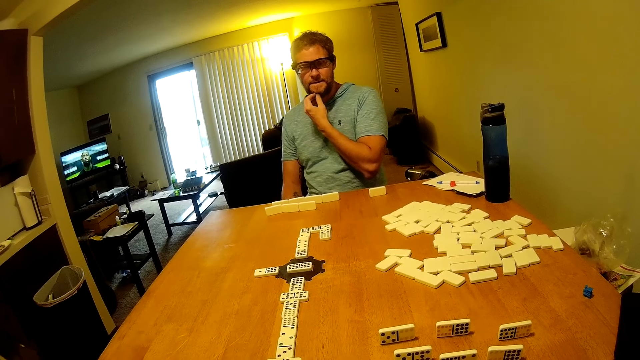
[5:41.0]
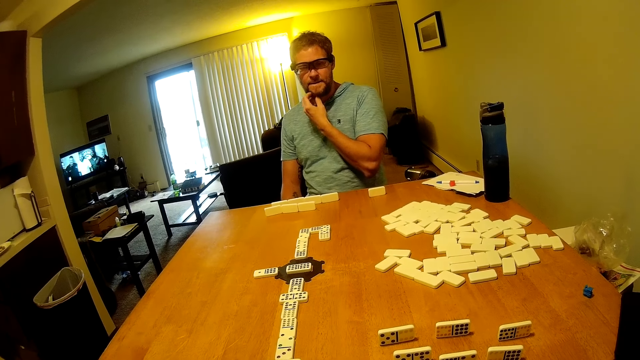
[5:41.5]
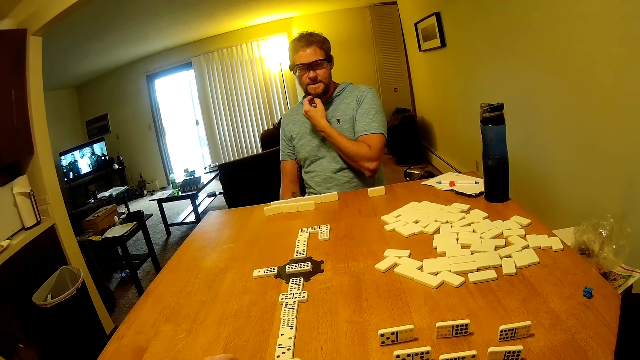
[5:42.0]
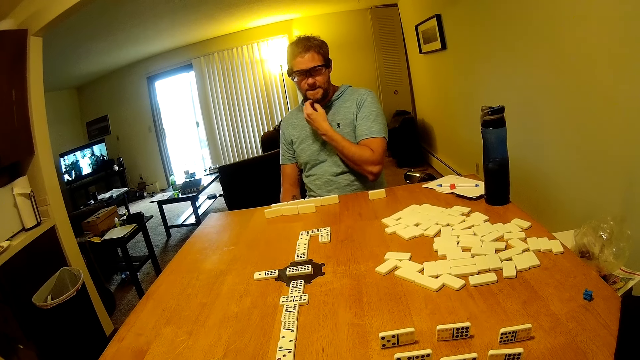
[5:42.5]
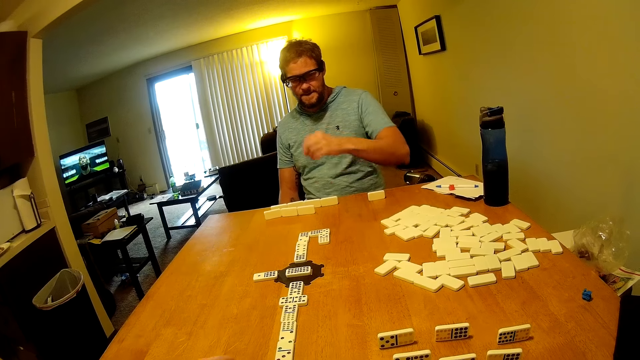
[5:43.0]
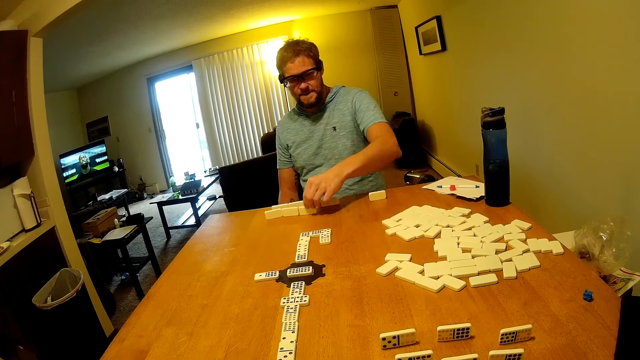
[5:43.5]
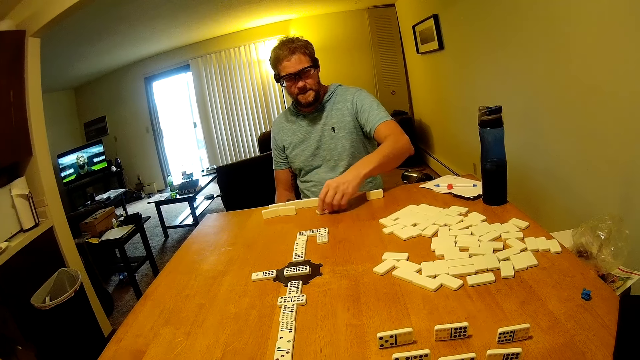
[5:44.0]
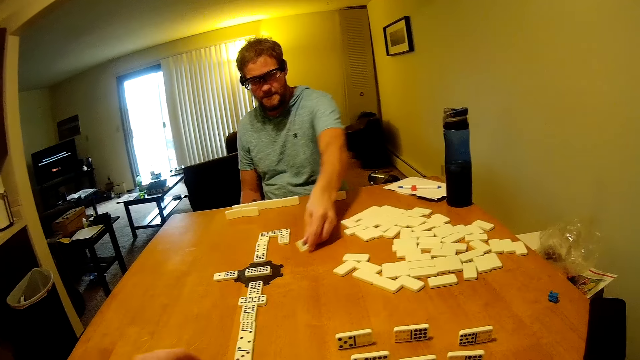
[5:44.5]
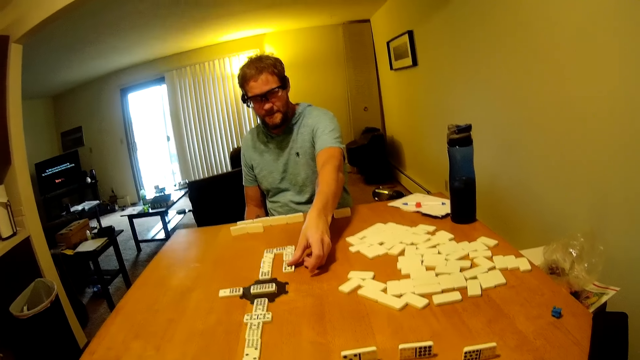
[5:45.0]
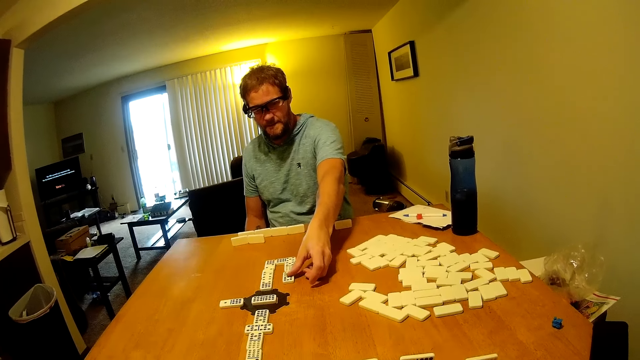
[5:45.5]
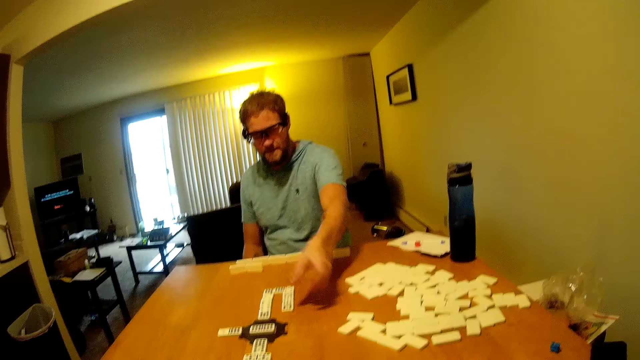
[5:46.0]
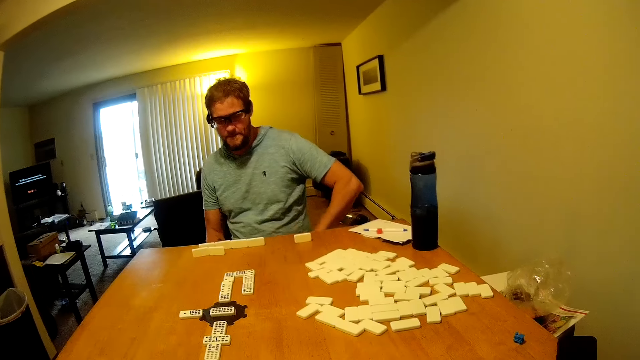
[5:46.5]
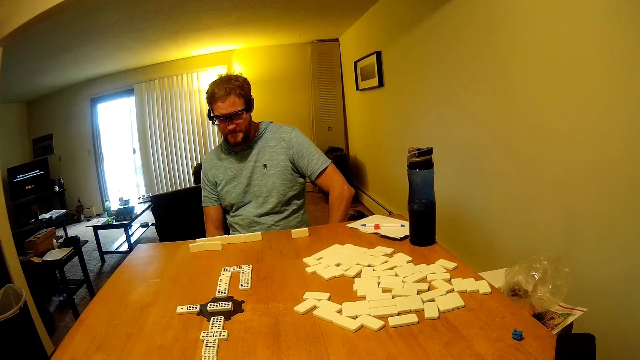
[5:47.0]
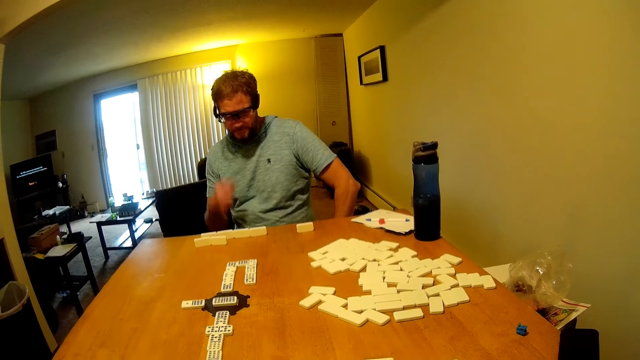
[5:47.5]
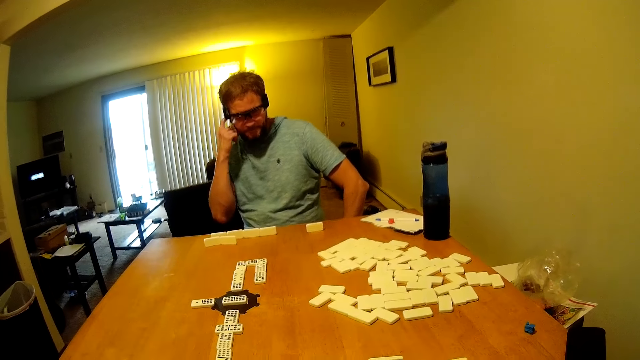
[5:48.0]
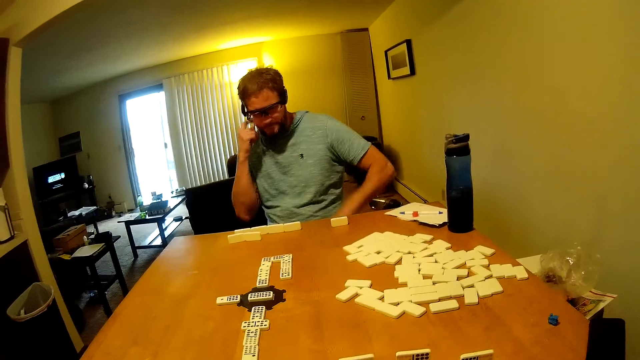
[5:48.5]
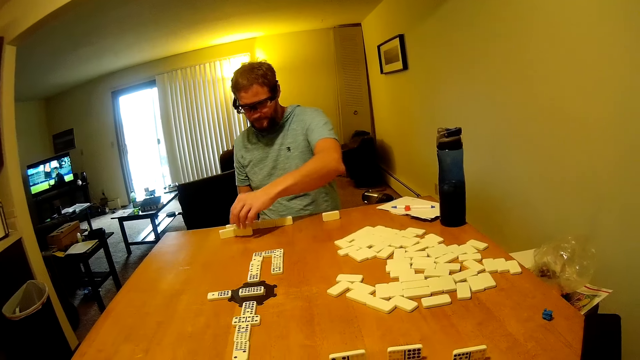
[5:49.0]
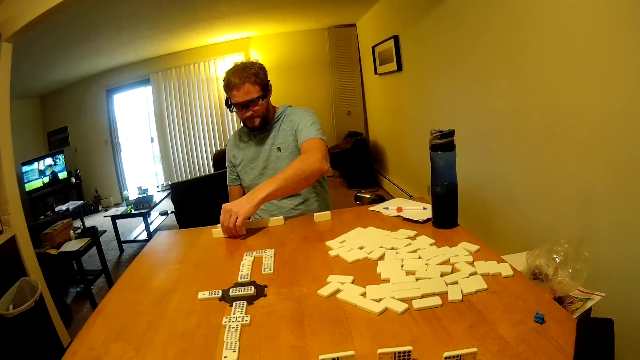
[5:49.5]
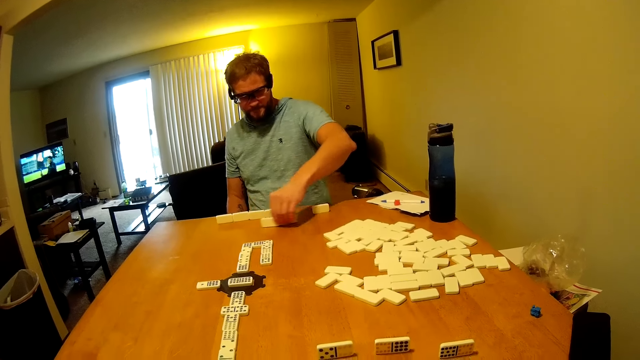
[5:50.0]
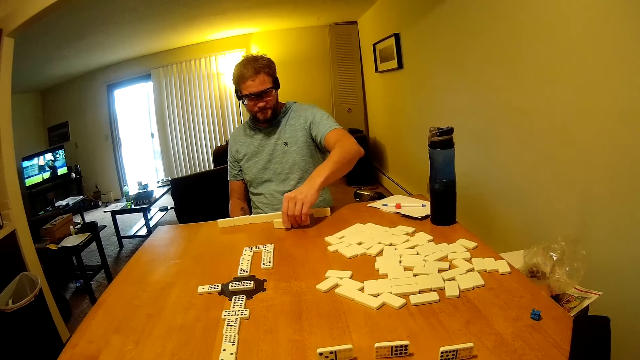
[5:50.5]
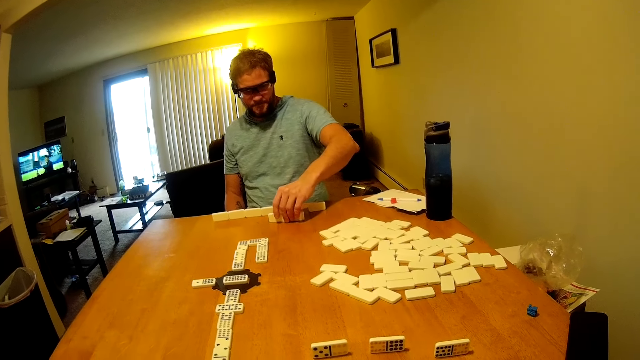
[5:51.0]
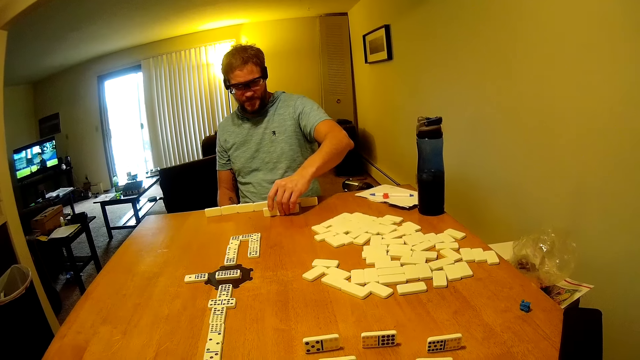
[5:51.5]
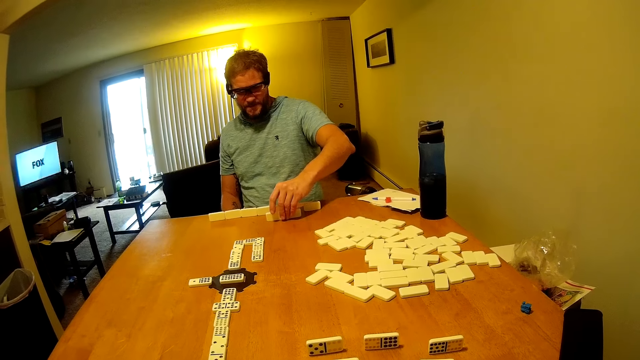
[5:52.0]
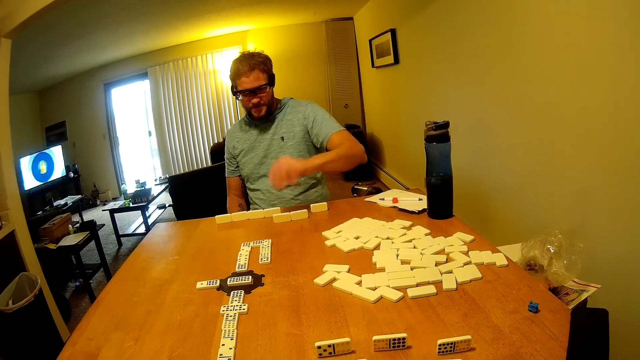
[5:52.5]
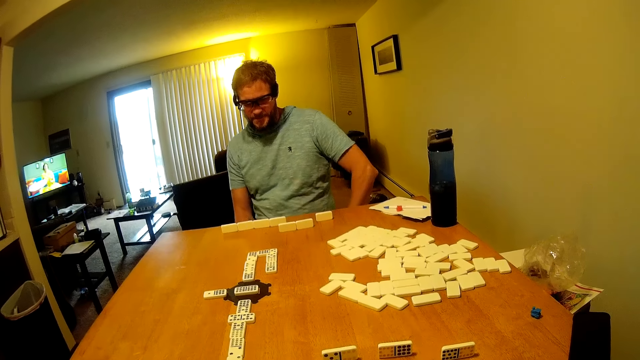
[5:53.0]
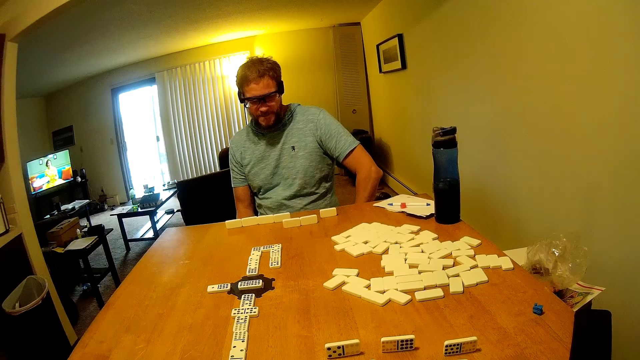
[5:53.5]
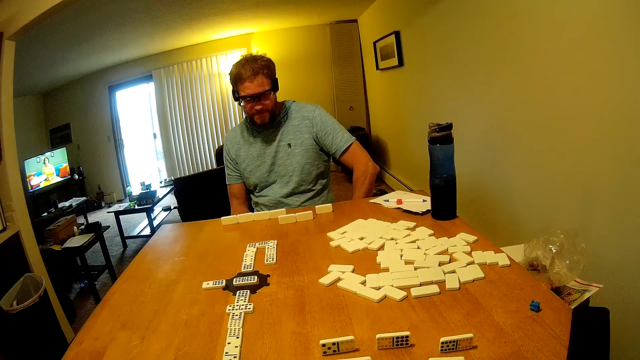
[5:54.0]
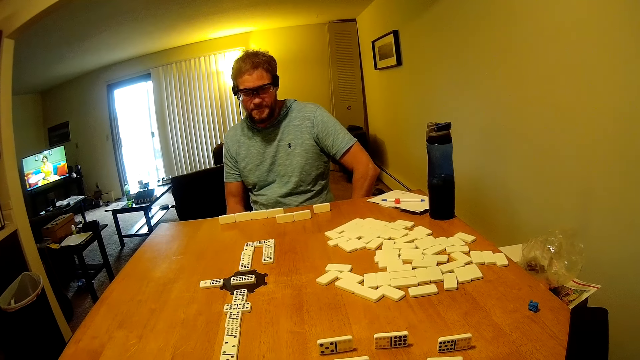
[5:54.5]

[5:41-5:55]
A man plays domino on the table or board. The man lifts his right hand. The man plays the board.

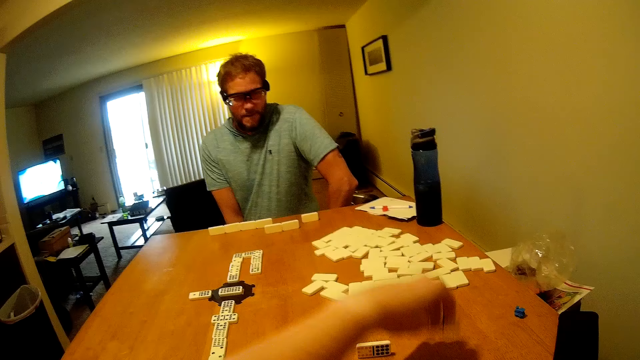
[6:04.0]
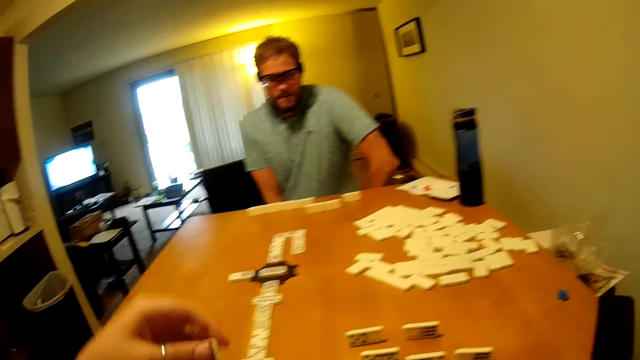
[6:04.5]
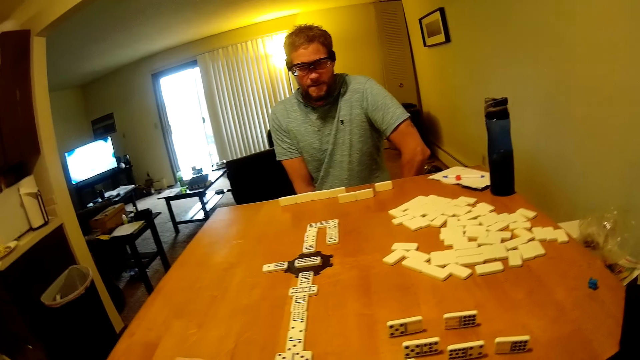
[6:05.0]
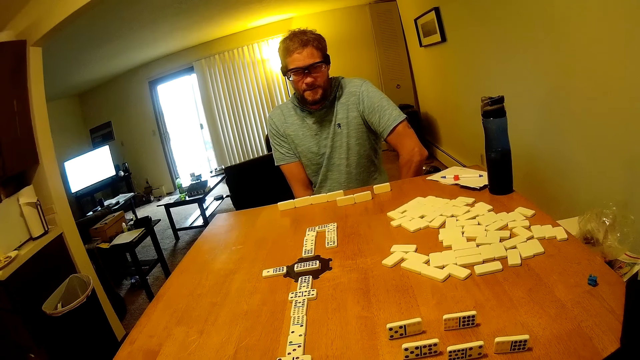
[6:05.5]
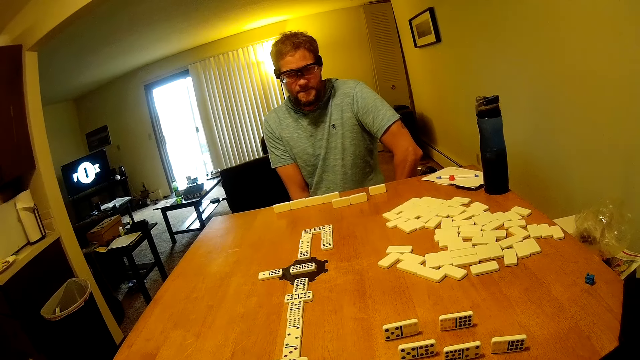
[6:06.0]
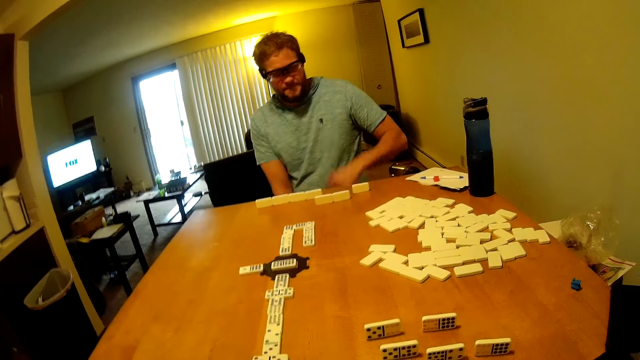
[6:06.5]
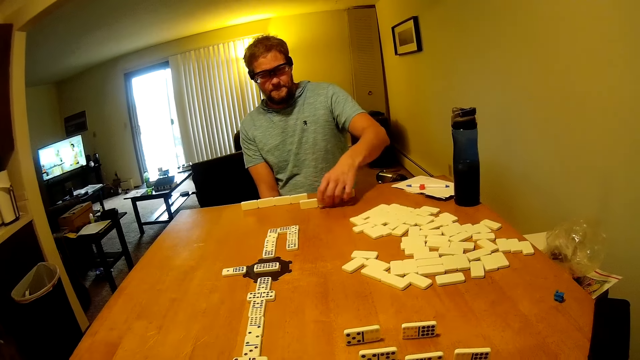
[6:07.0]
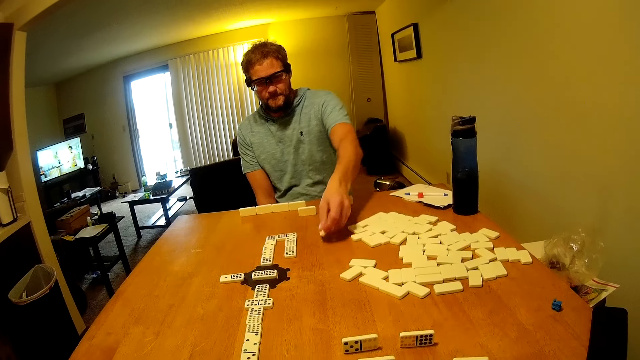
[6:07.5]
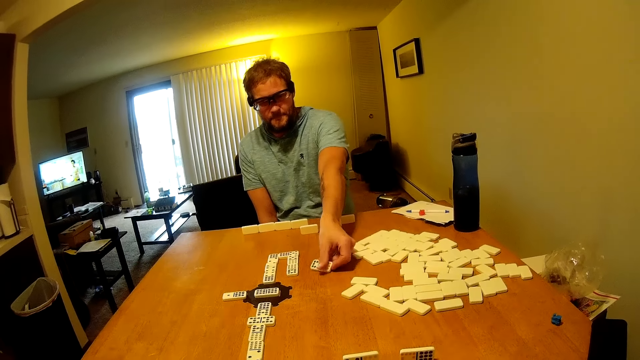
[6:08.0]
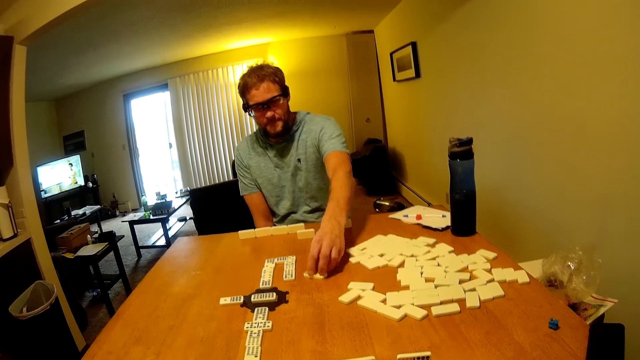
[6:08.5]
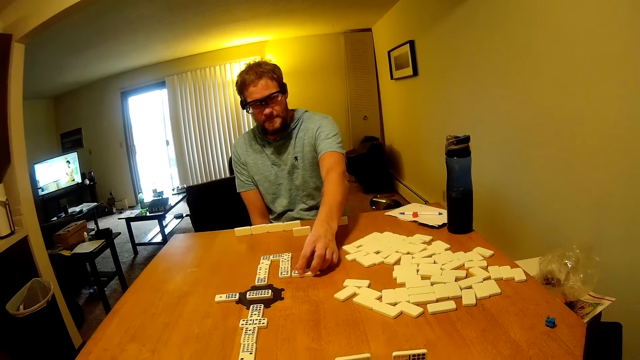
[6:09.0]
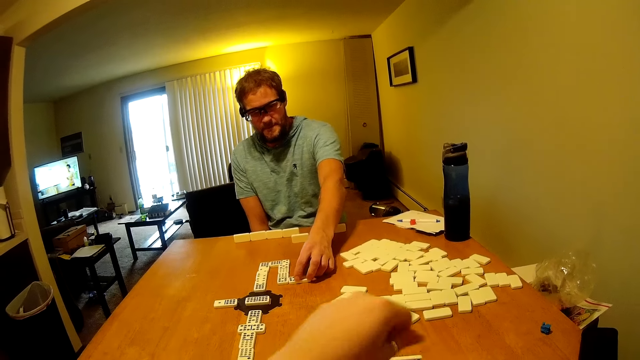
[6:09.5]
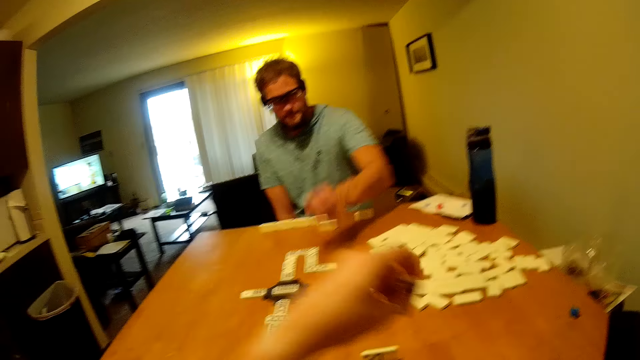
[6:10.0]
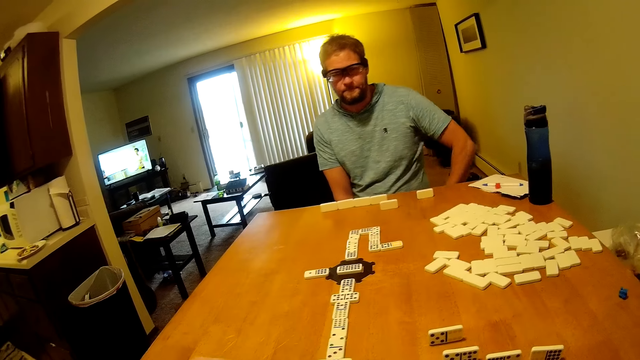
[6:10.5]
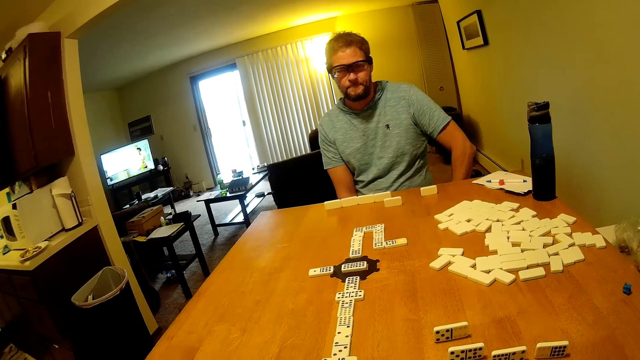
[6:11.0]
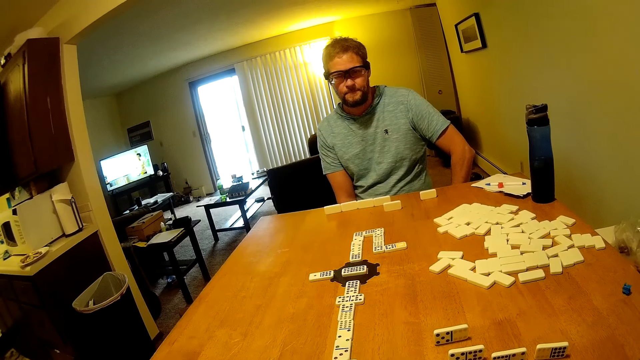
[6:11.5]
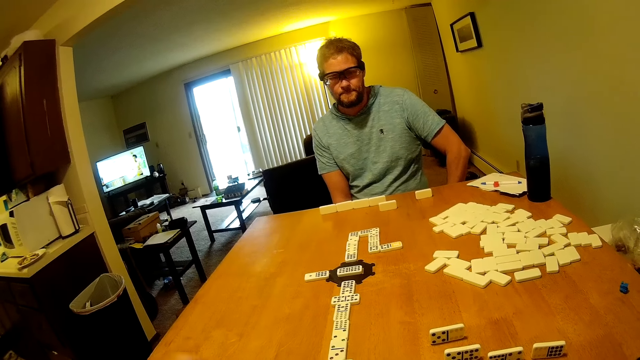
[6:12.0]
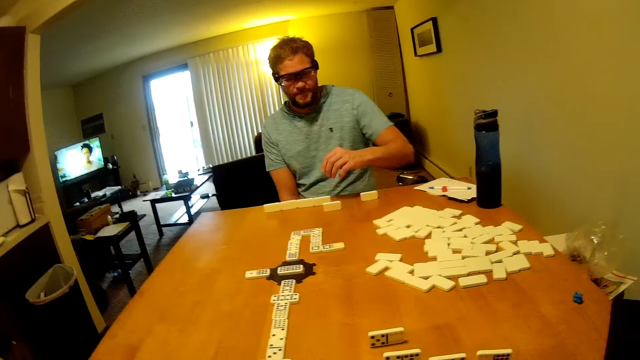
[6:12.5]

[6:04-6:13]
The camera wearer lifts his hand. He plays domino on the table. A man plays domino on the table. The camera wearer plays domino on the table.
